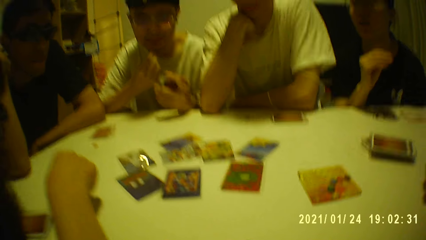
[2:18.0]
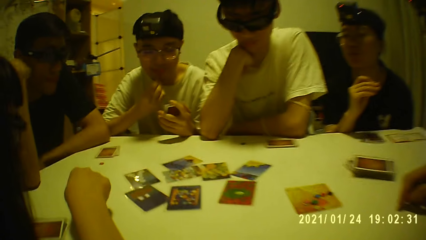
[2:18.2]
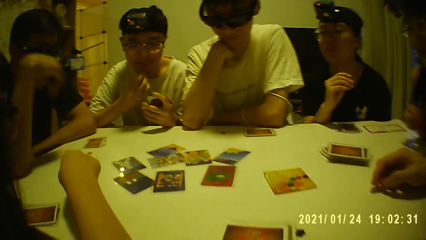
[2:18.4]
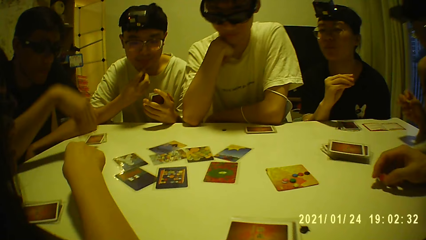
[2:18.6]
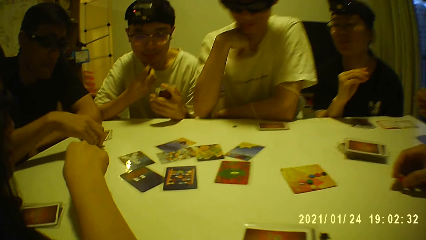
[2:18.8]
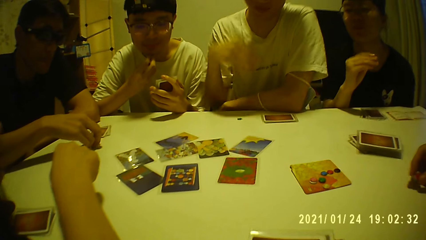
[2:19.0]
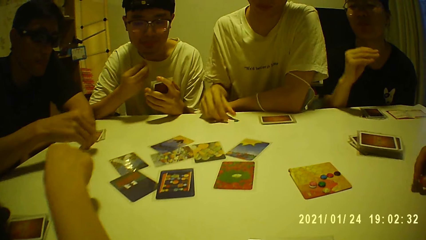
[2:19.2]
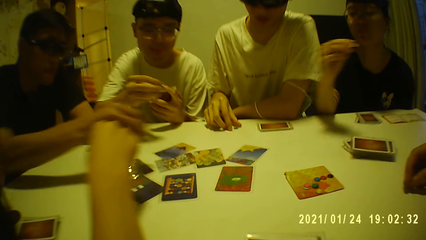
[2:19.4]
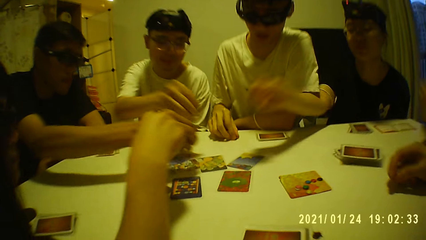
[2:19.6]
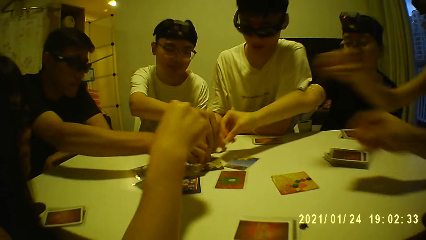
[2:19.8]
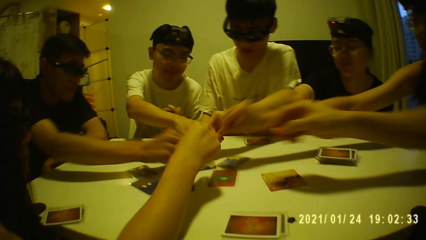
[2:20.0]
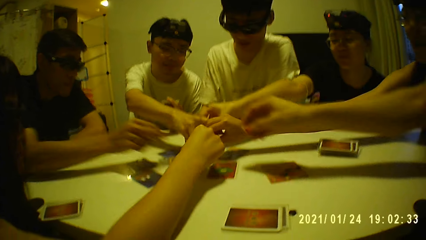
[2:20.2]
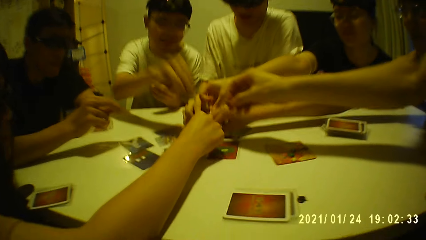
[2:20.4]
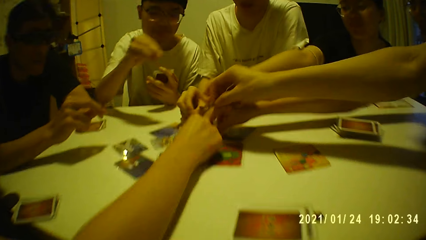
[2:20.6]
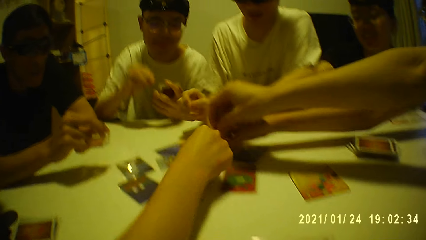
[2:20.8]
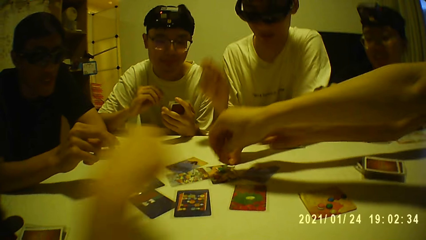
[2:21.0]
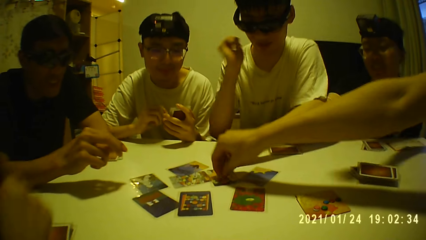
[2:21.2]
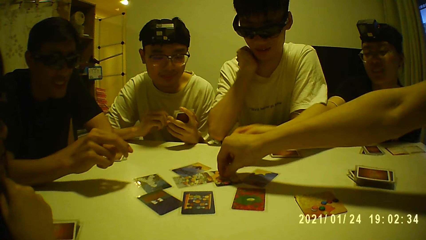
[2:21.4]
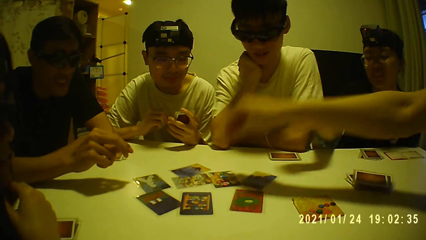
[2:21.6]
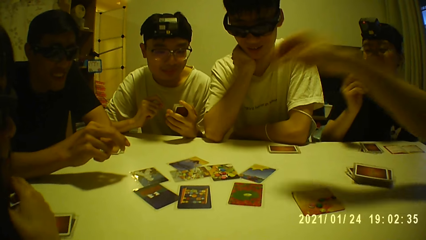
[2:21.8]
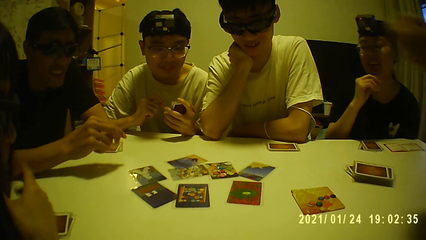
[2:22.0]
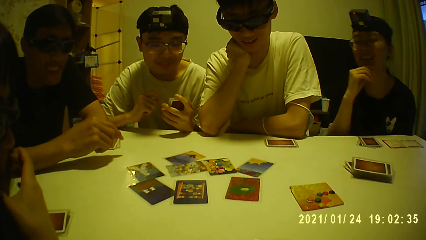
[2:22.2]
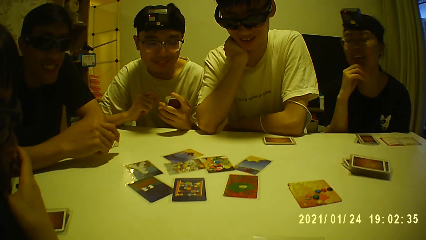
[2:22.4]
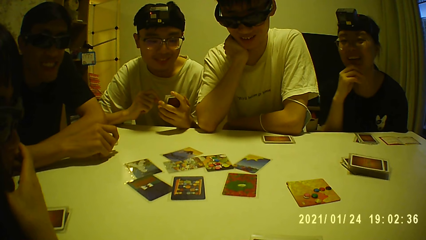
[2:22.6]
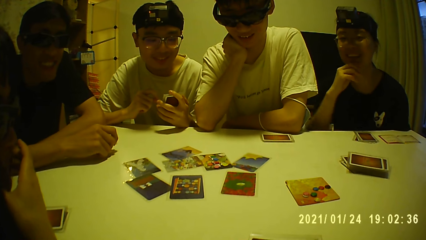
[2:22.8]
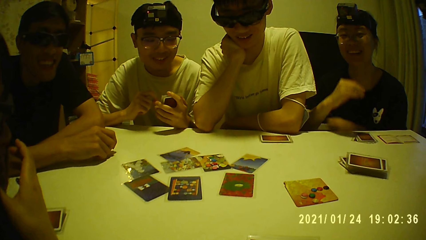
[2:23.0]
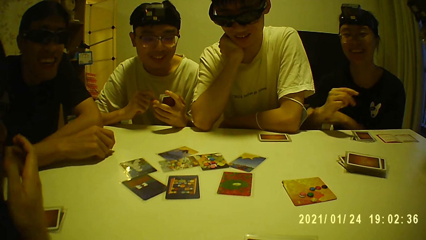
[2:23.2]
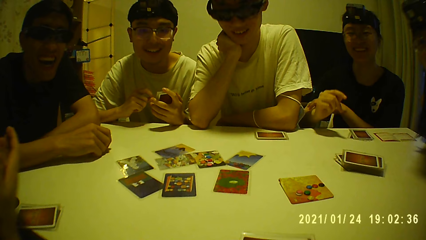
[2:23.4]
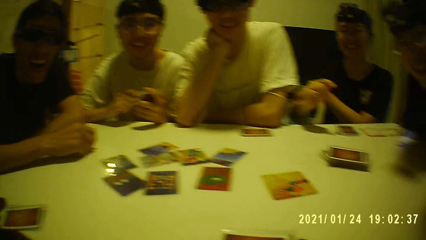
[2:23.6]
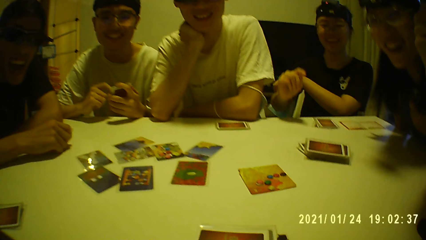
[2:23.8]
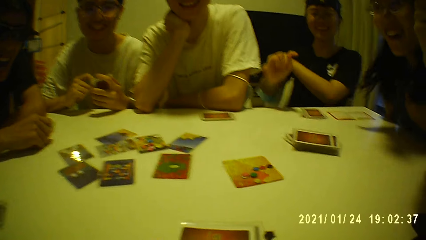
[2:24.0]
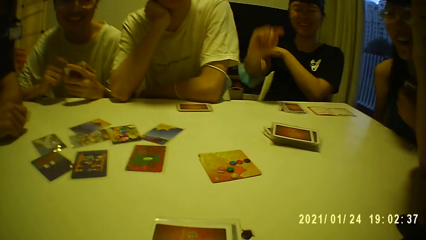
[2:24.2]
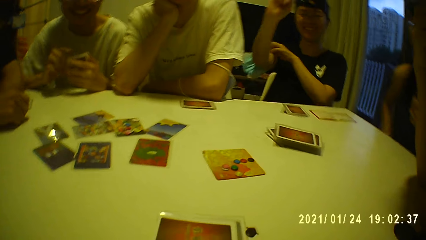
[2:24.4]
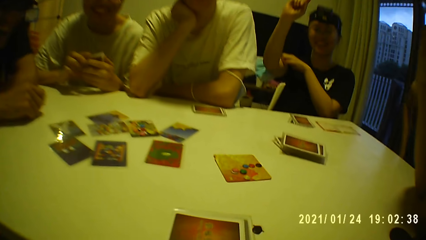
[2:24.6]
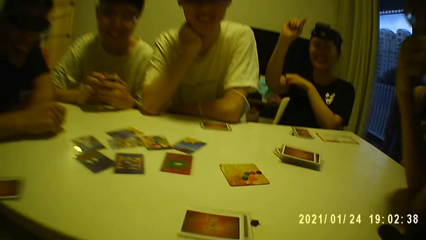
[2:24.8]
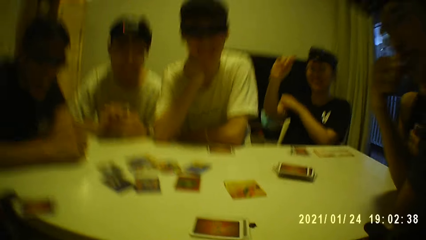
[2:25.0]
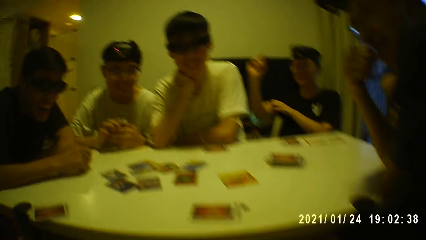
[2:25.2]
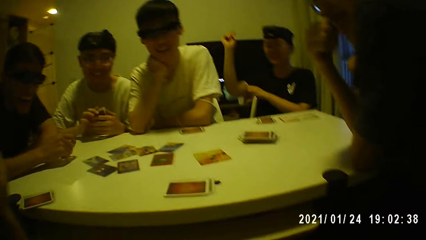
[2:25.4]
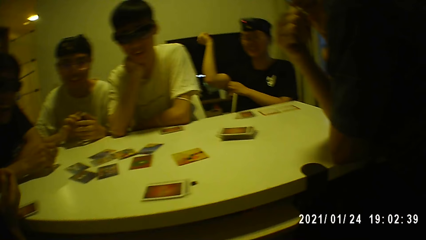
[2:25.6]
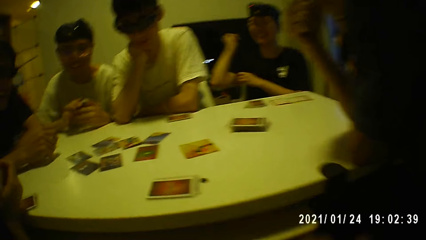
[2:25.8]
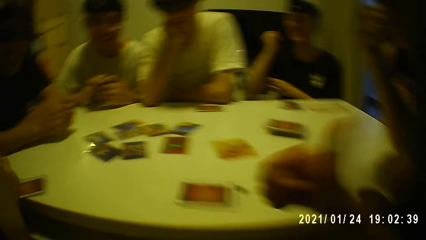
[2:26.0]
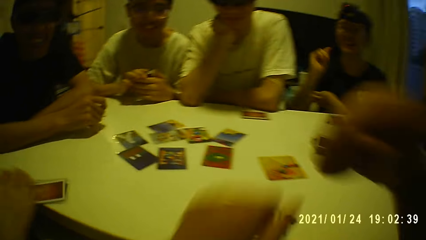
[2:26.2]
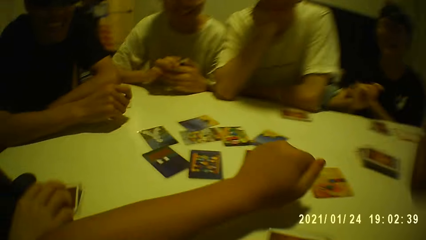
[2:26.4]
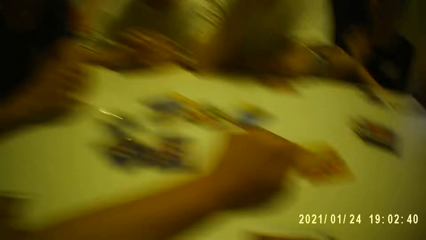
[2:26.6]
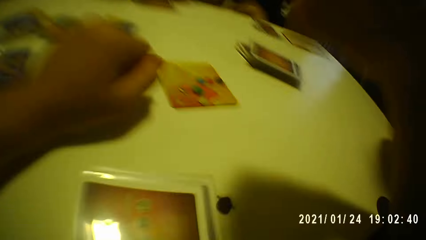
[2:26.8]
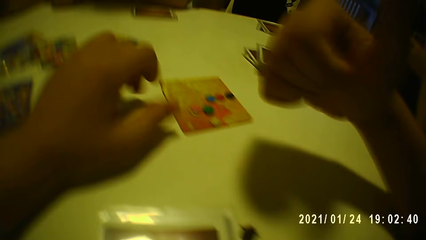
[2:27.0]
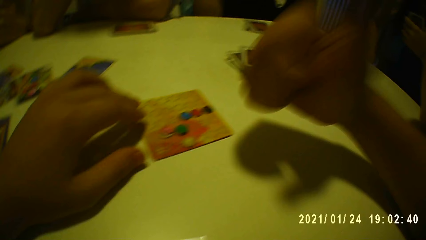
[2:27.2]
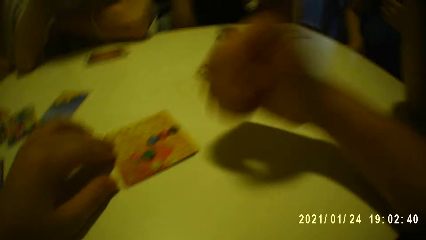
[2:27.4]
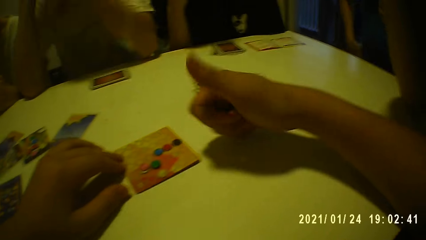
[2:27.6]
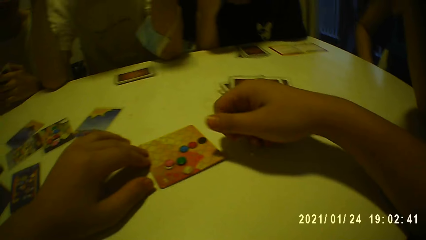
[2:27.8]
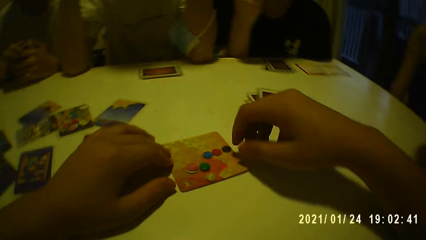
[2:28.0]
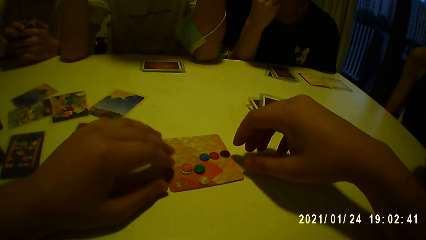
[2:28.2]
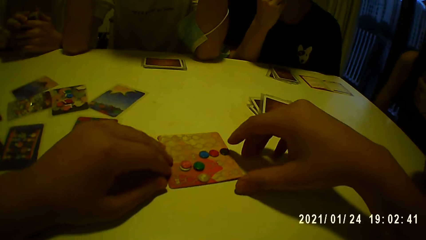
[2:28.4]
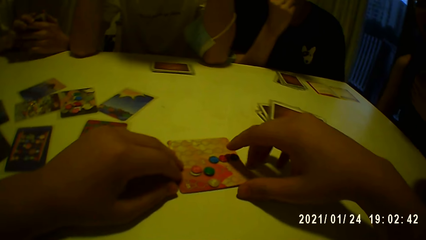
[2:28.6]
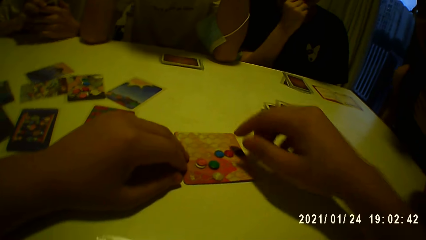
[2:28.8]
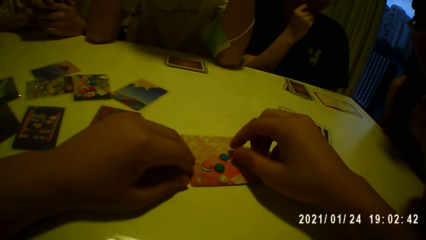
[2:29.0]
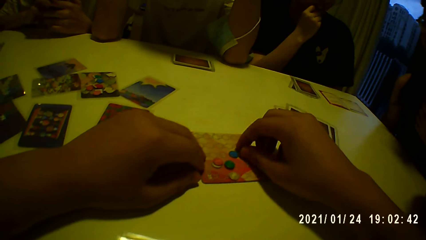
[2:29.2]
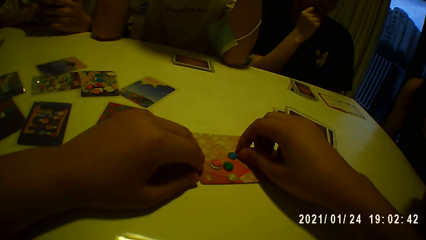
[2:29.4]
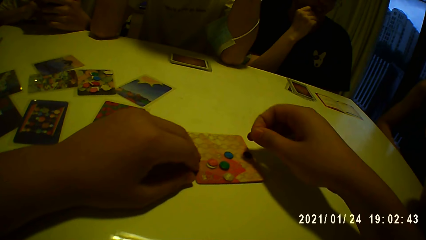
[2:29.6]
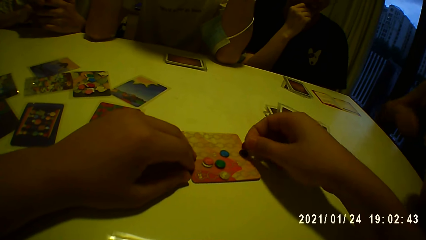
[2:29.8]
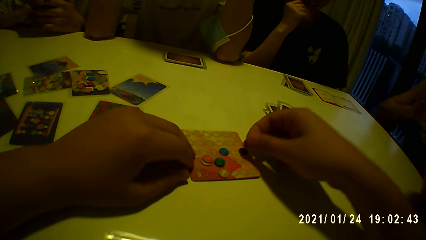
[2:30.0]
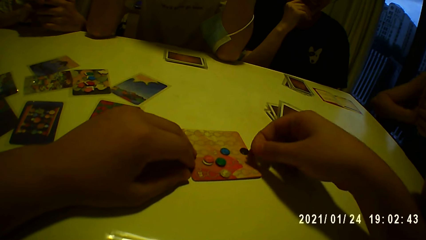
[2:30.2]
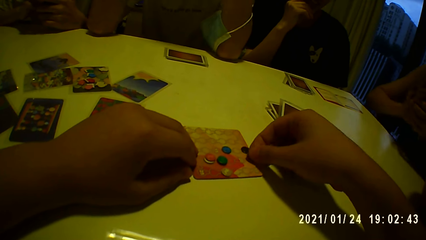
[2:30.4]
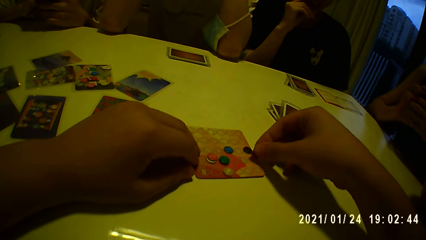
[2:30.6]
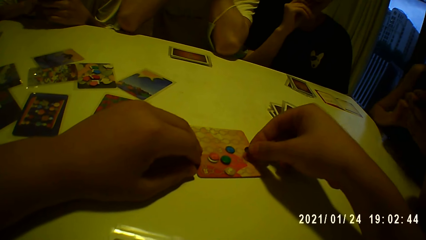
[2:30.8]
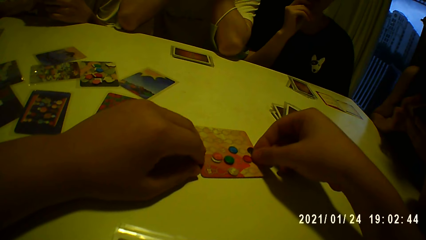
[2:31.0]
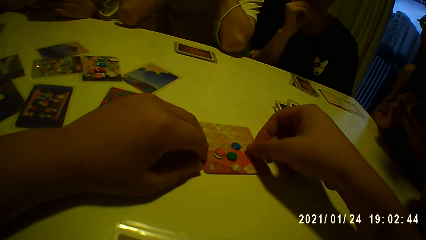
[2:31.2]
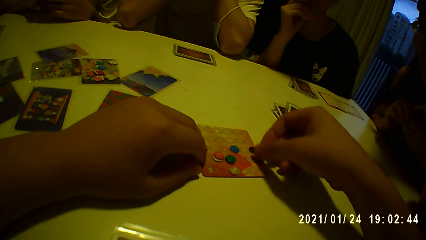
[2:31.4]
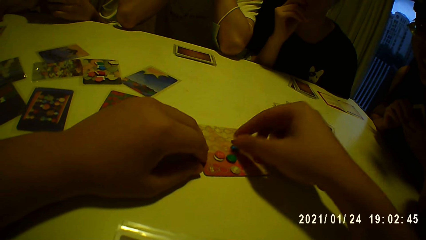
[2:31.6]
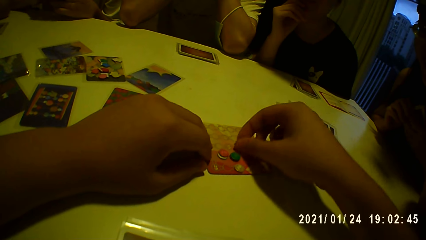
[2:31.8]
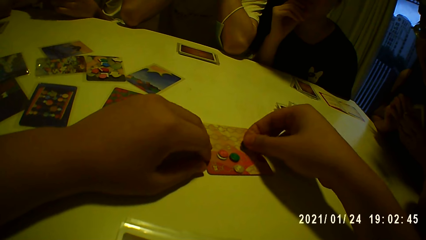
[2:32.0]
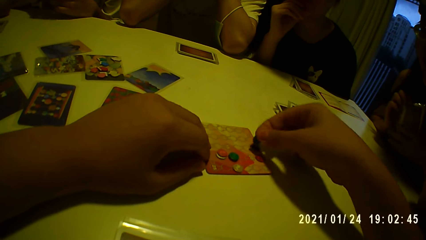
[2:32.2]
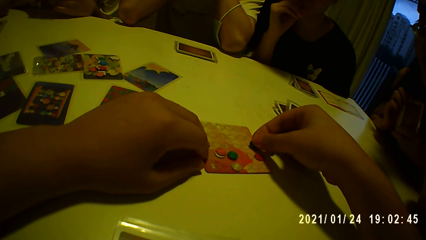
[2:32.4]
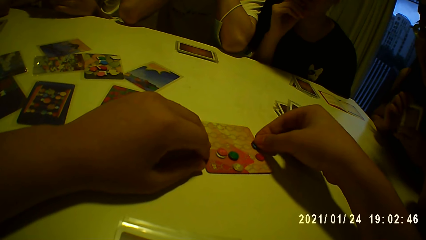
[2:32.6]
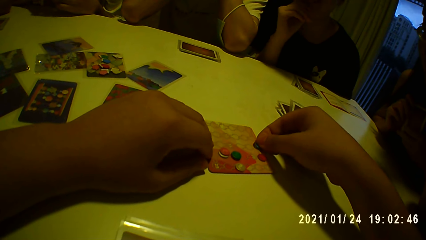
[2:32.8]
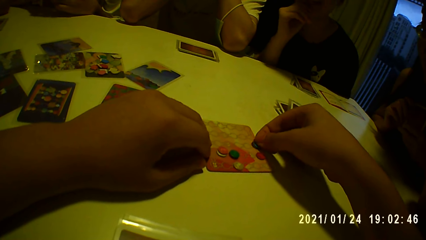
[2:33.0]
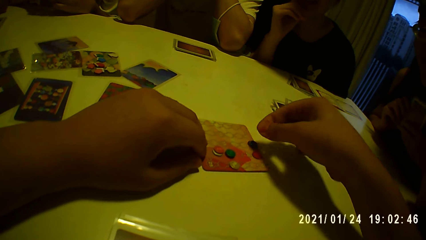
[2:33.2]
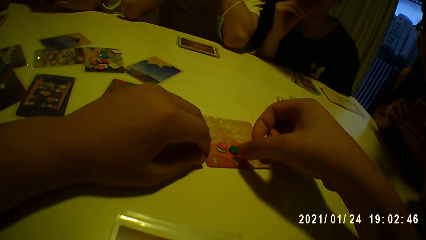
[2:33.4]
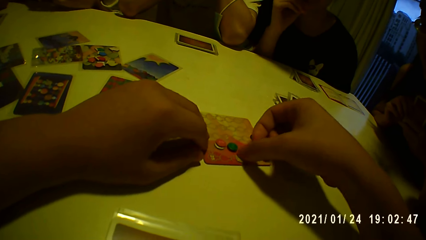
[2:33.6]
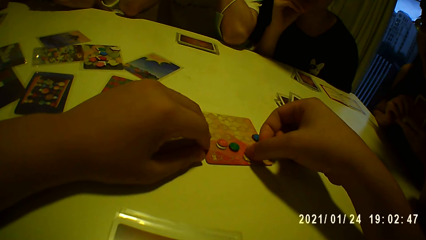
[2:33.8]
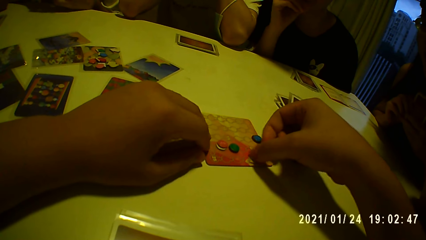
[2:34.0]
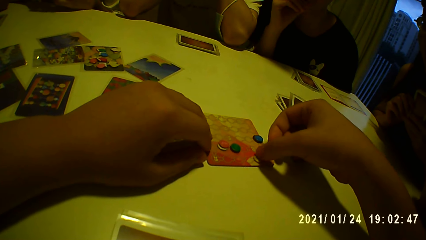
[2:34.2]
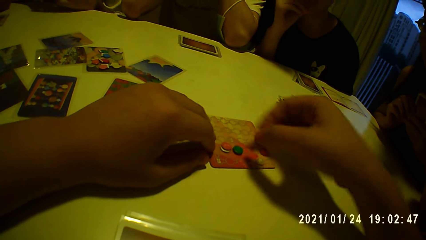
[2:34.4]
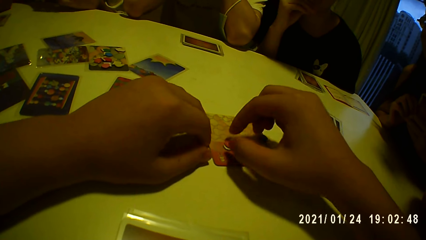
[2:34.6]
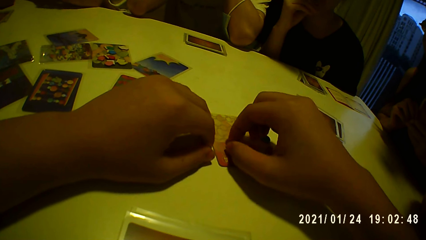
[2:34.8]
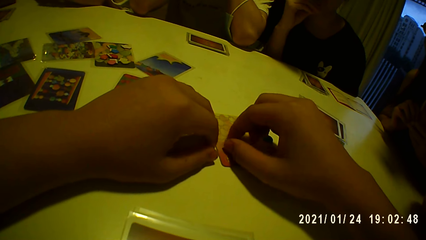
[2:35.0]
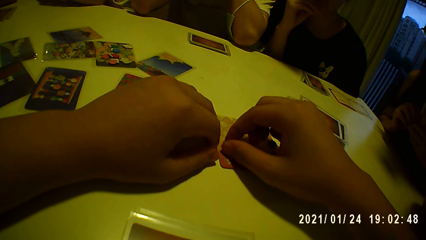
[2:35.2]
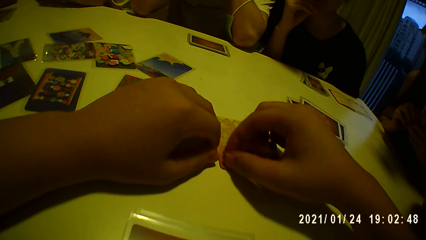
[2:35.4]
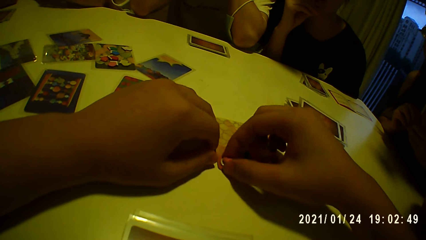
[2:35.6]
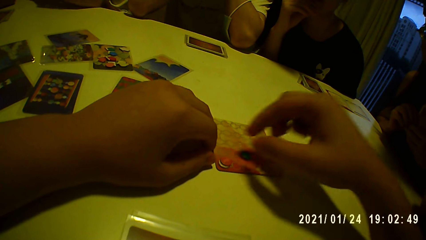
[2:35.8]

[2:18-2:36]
A man moves a card token from one spot on the table to a card on the table with his right hand. Another man moves a card token from one spot on the table to a card on the table with his right hand. Another man puts a card token on the table with his right hand. Another man puts a card token on the table with his right hand. A person puts a token point on a card. A woman puts a card token on the table with her right hand. Another man puts a card token on the table with his right hand. The camera wearer puts his left arm on the table. He bangs the table. He puts his right arm on the table. He adjusts the card tokens on the table with his right hand.
